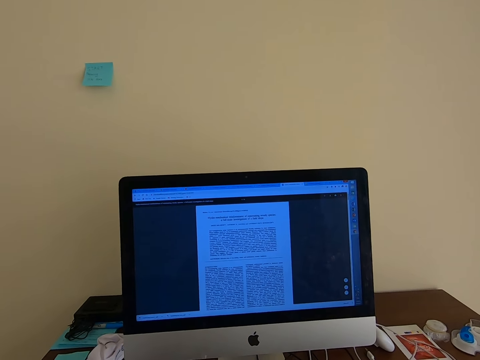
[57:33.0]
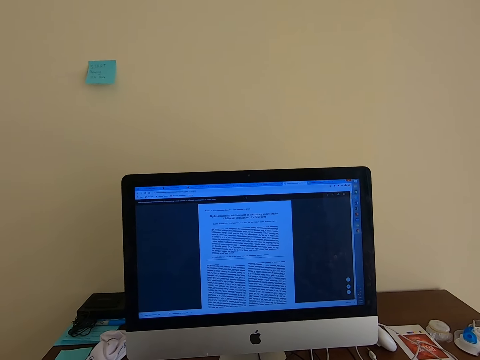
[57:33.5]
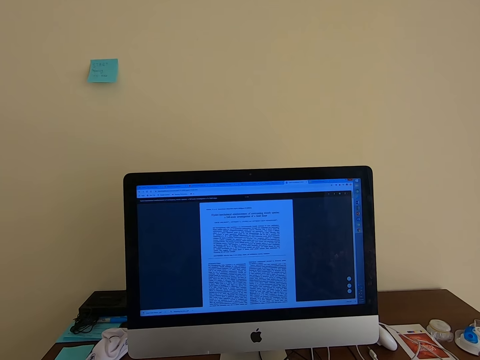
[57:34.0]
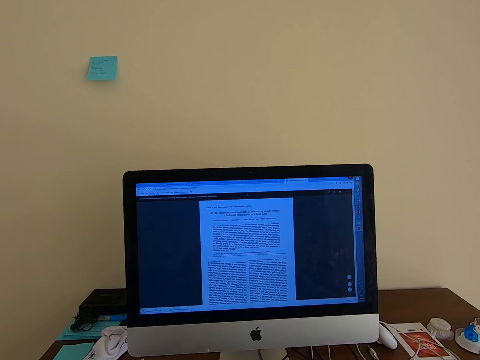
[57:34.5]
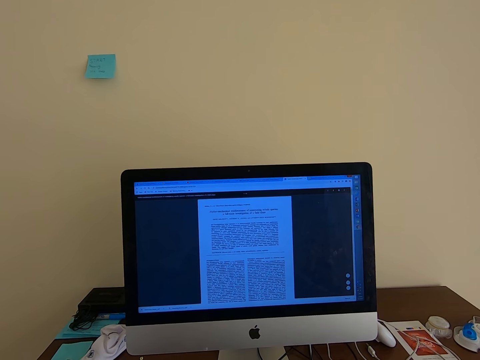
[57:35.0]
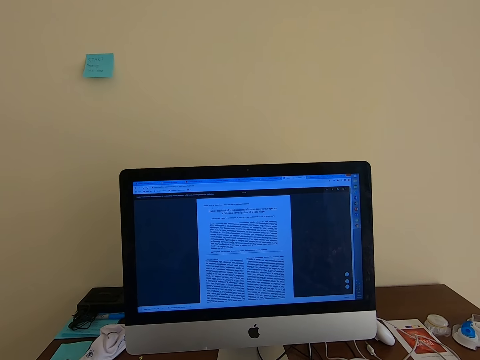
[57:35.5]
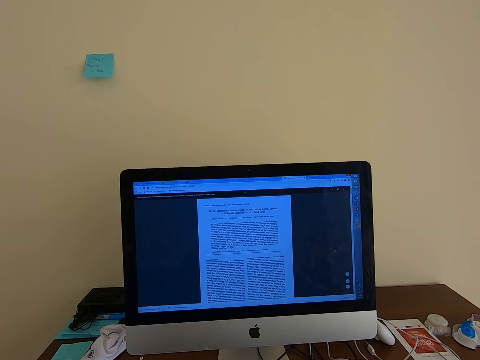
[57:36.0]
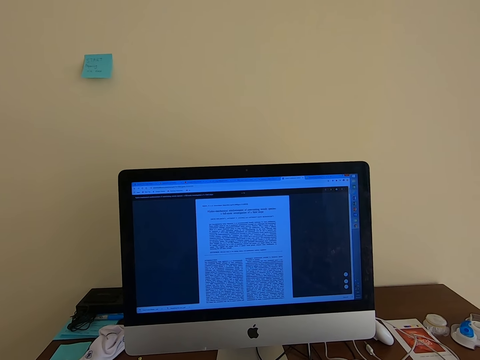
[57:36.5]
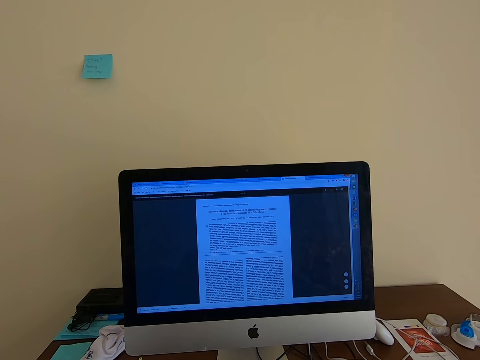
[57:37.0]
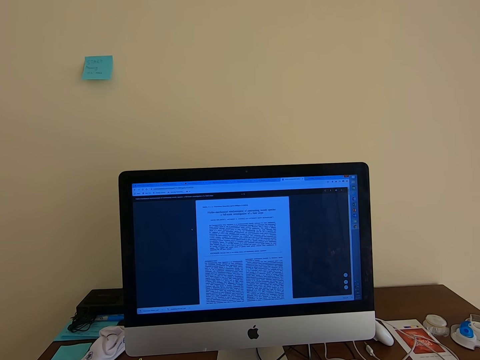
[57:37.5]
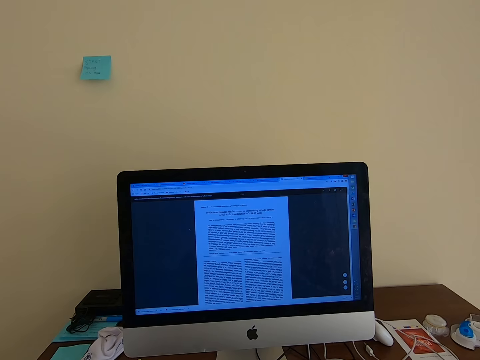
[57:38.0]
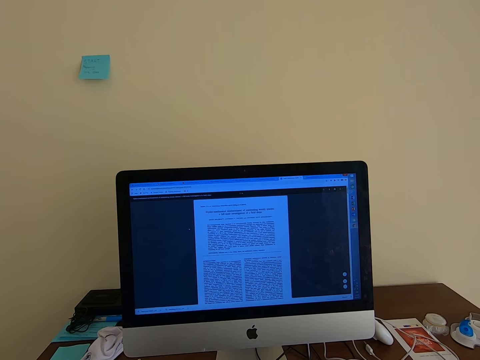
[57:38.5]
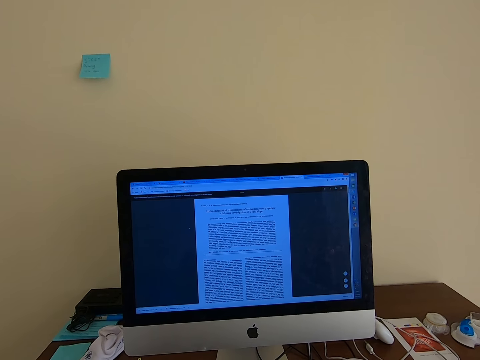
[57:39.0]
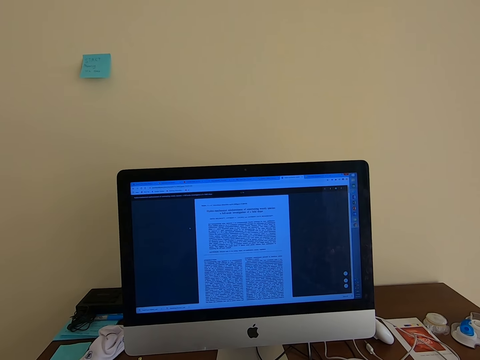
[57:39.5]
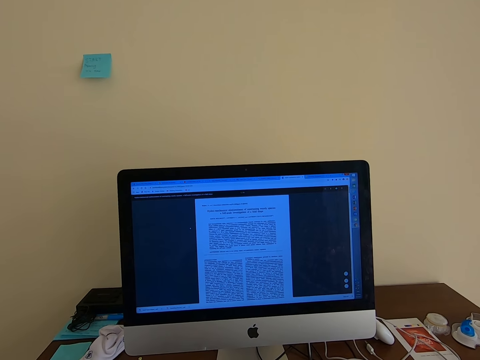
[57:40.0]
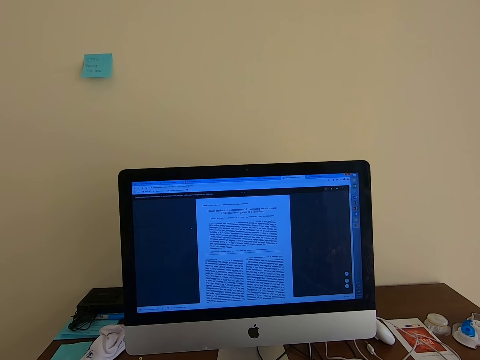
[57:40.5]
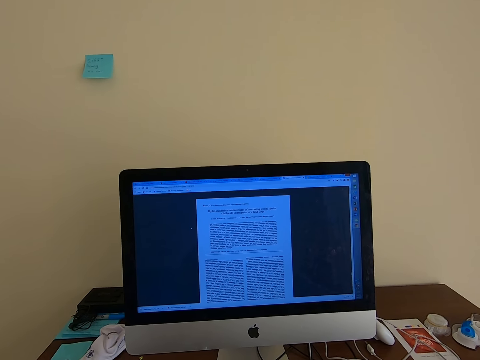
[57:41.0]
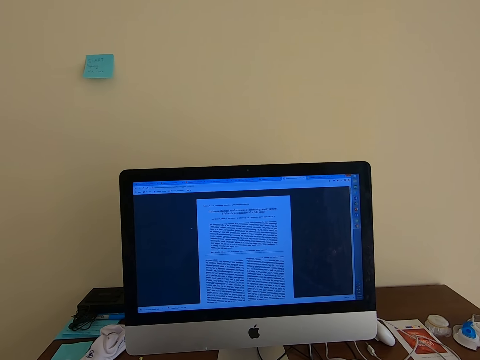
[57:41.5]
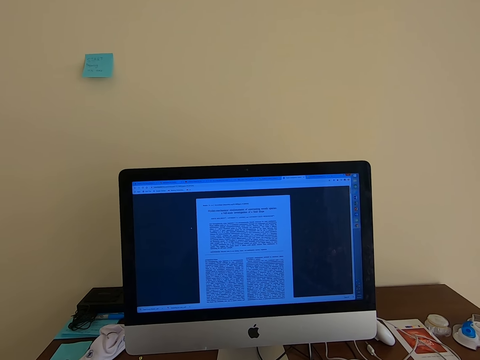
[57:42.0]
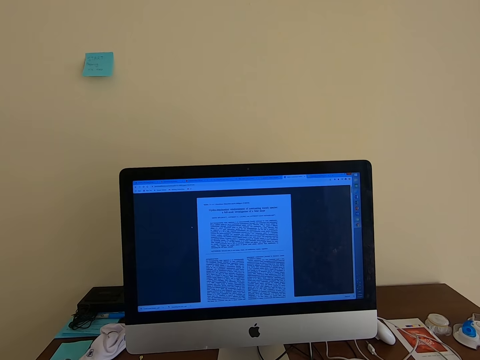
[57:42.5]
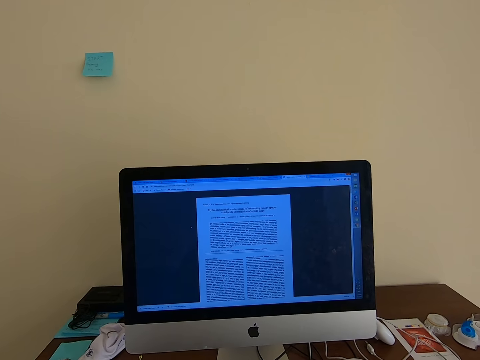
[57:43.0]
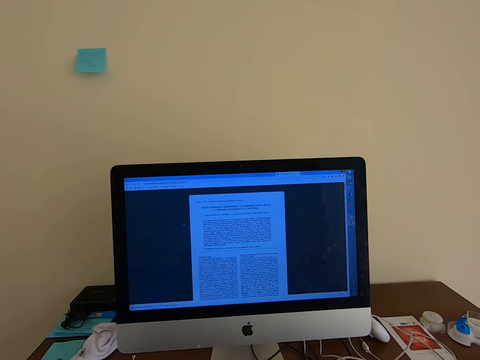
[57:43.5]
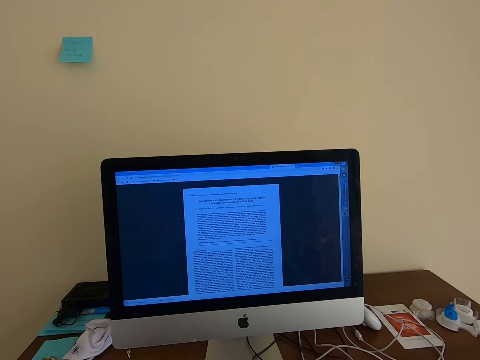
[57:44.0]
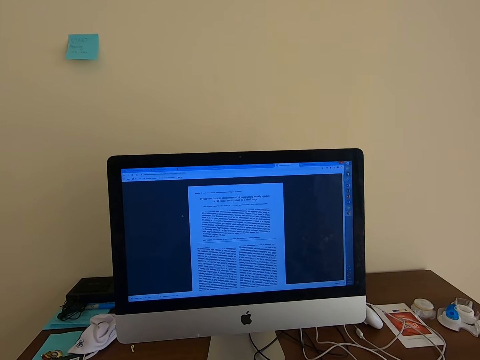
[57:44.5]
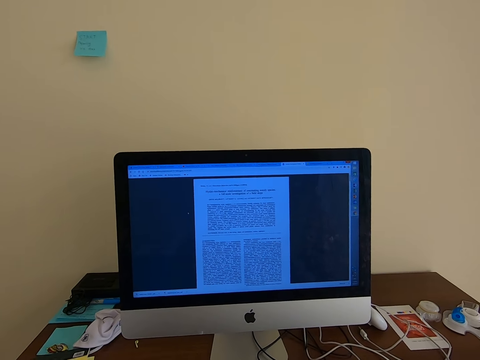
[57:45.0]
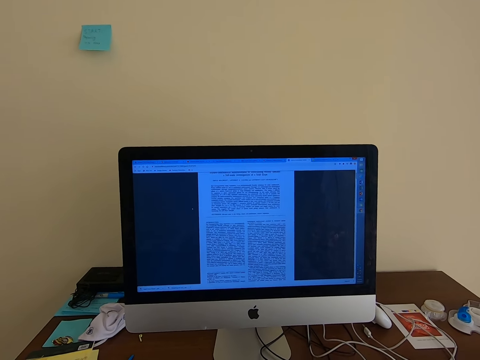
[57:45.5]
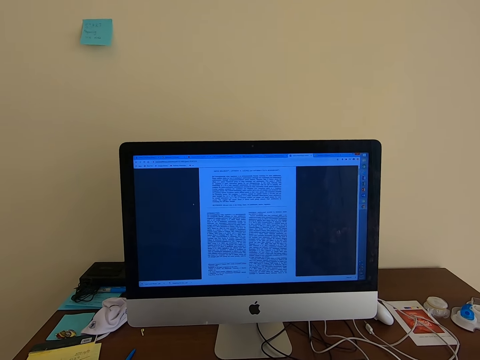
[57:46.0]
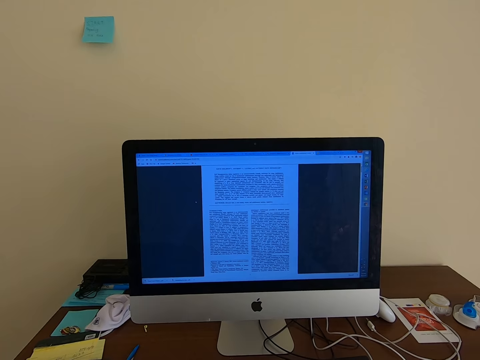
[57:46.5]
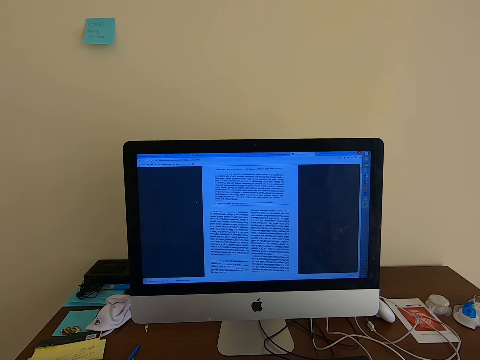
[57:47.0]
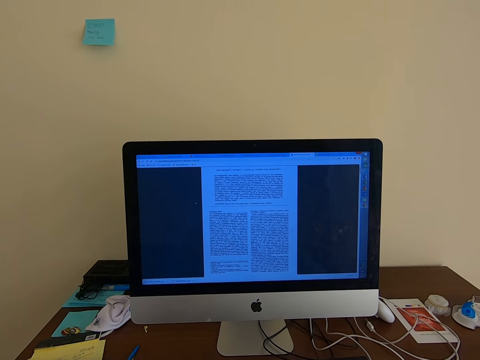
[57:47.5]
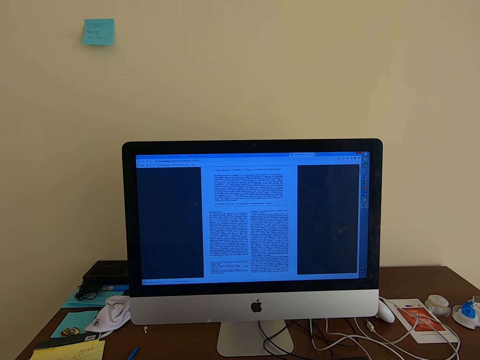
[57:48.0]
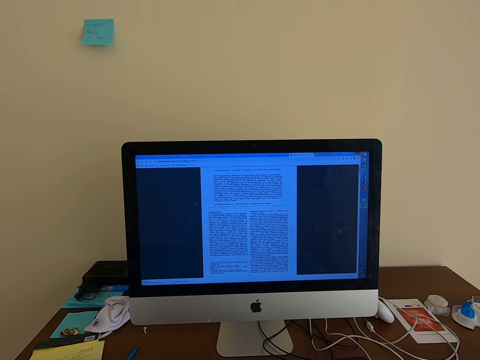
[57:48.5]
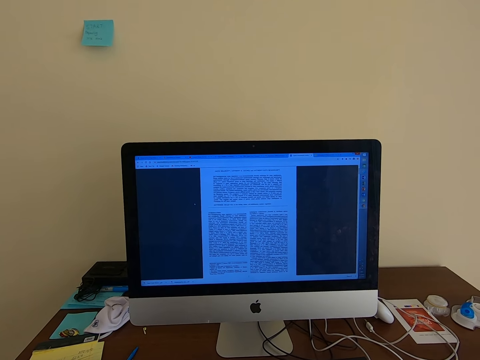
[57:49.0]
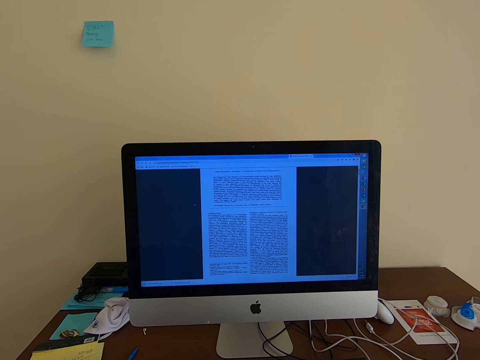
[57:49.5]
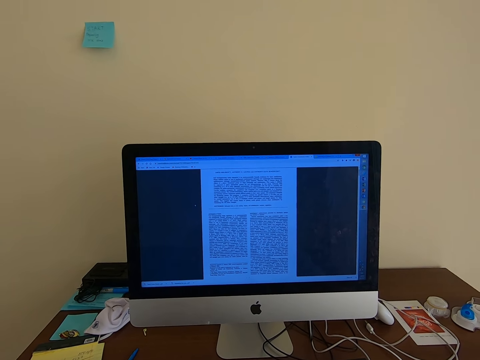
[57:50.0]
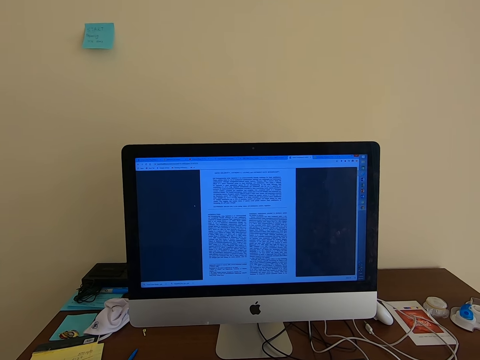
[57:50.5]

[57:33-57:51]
The camera wearer uses the computer.

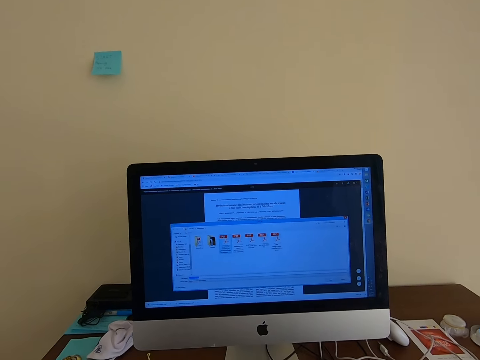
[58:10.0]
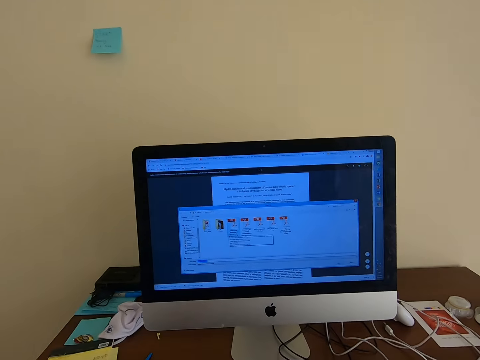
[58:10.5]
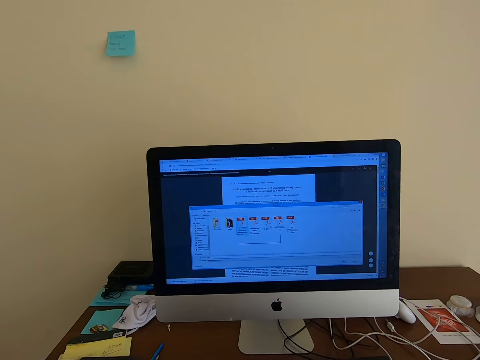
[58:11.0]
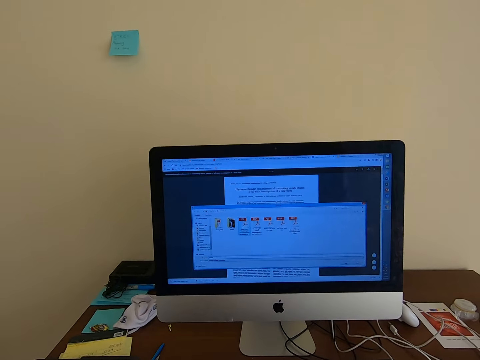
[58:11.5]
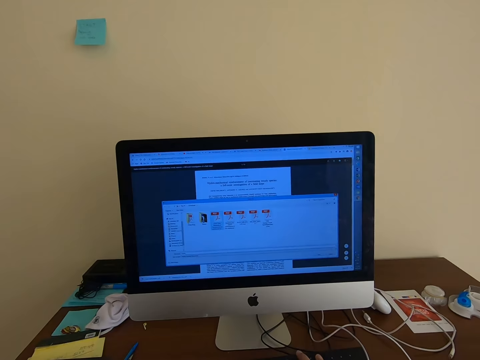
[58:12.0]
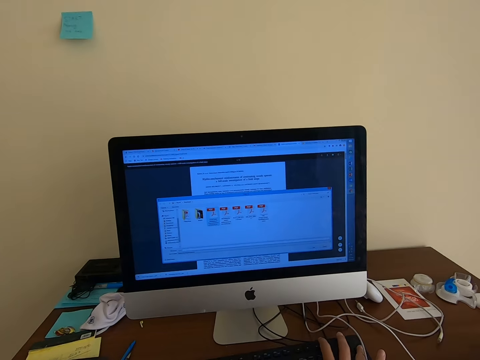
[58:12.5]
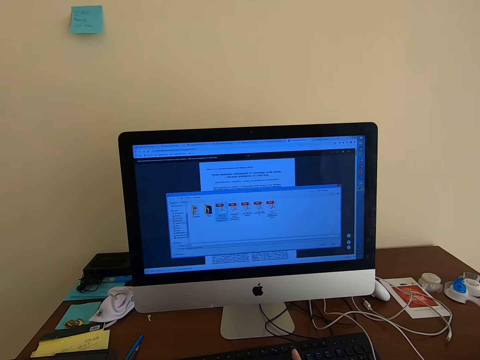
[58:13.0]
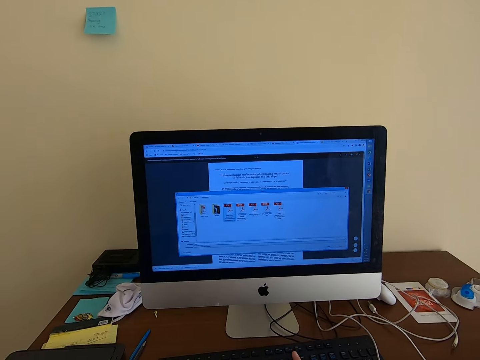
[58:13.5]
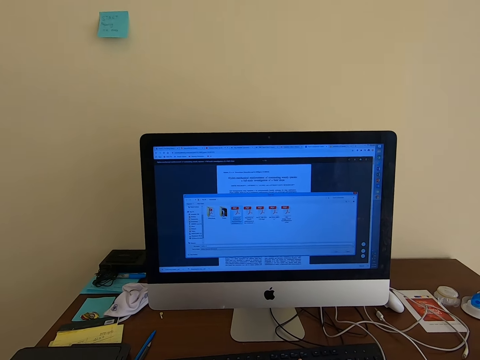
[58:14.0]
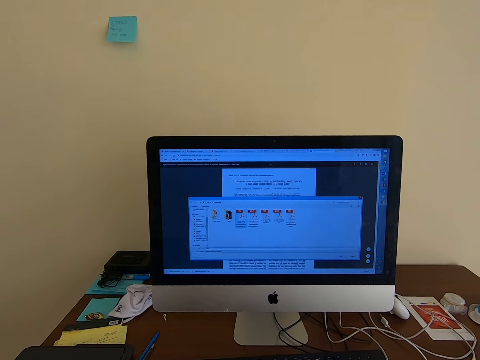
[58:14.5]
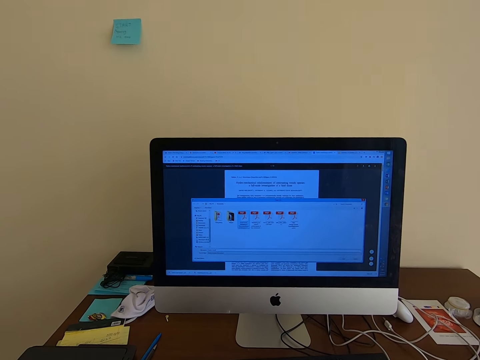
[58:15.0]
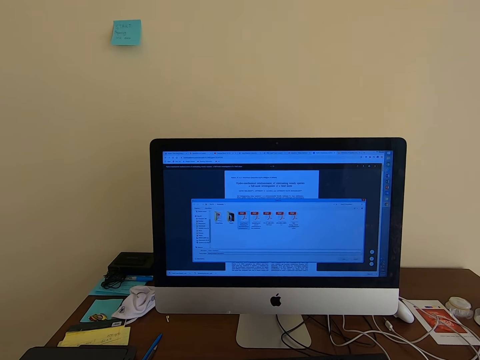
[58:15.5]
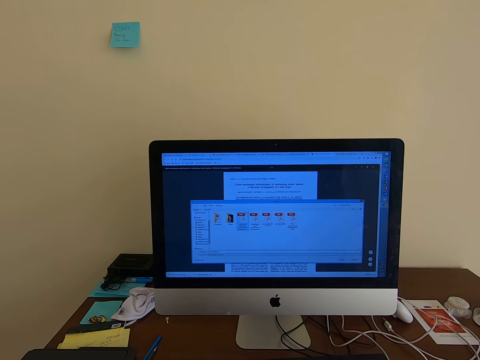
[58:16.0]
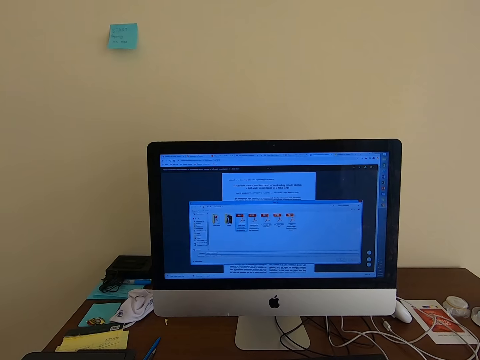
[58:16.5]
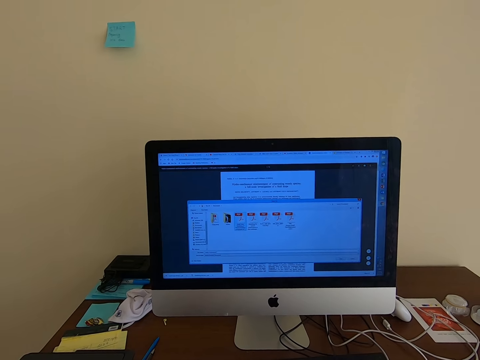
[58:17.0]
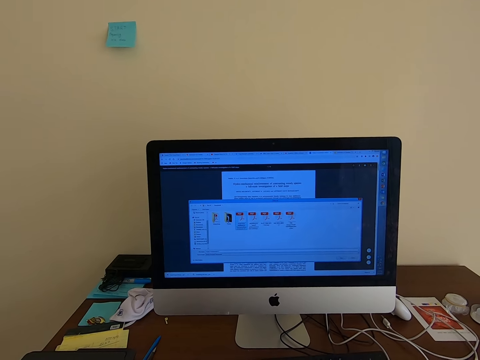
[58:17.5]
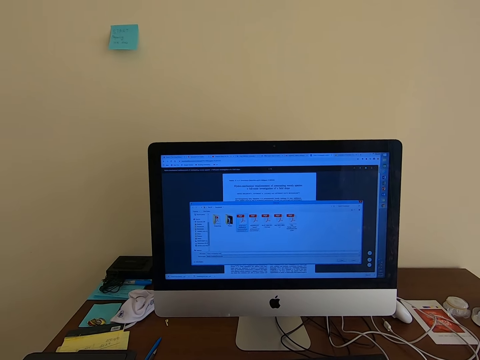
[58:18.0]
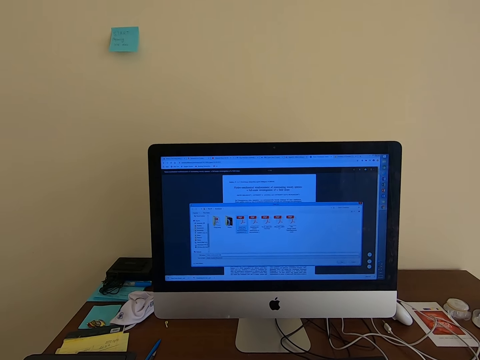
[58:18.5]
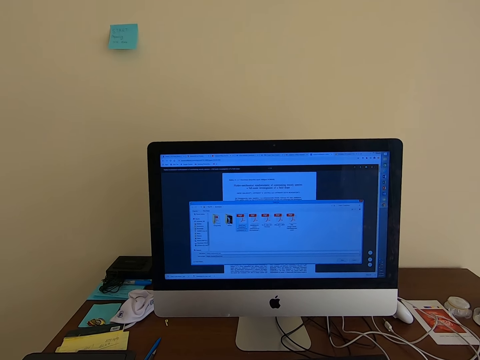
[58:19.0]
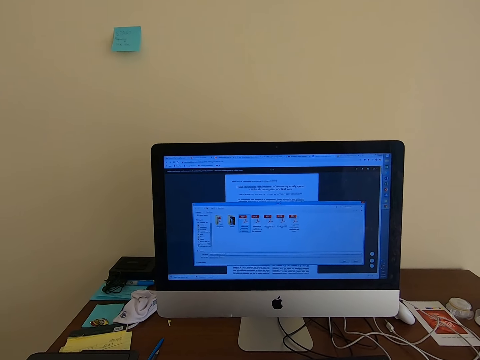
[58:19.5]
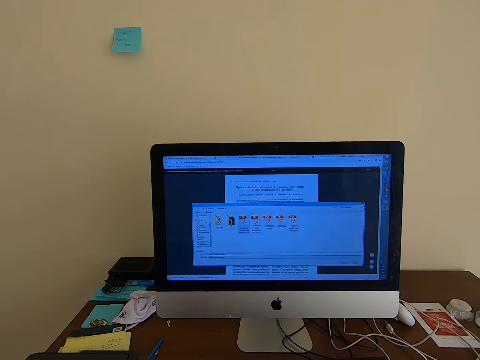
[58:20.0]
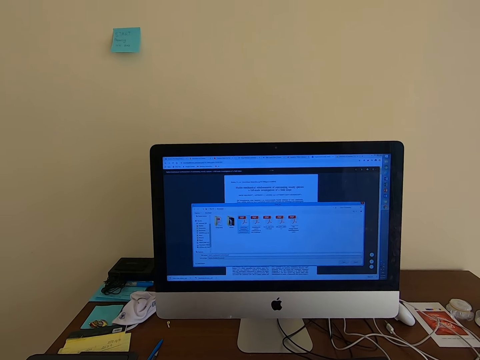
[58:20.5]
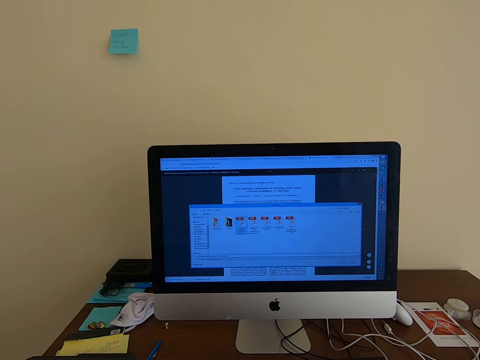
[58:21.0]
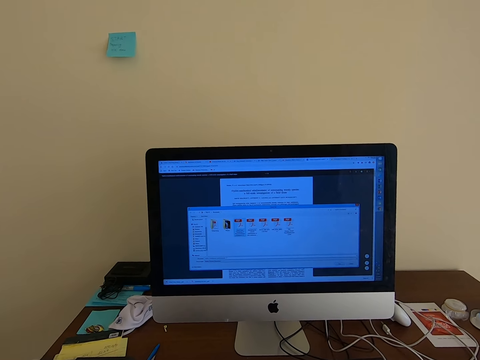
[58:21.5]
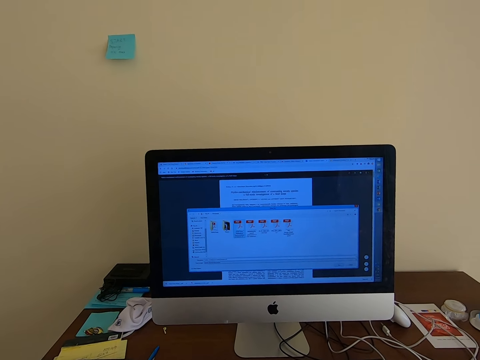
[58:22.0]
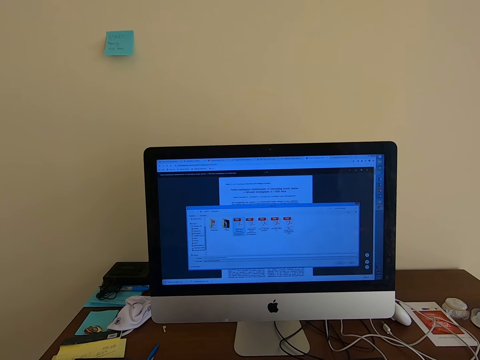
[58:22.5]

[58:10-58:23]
The camera wearer types on the keyboard. They use the computer and look at the screen.
